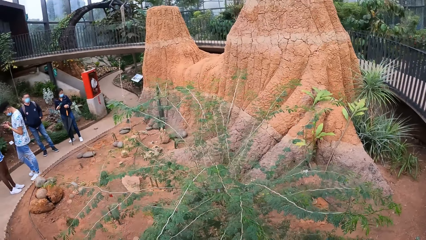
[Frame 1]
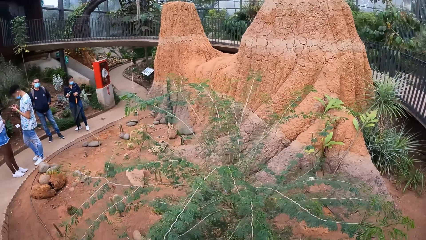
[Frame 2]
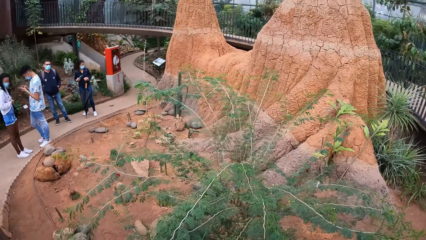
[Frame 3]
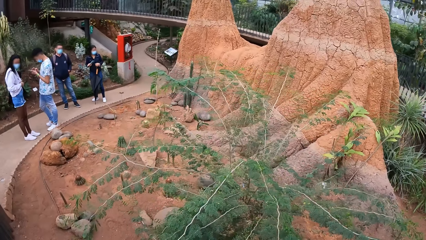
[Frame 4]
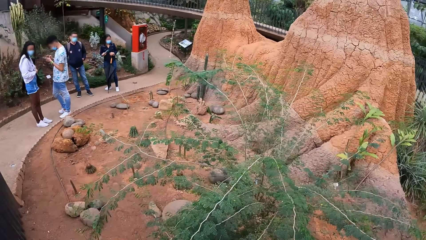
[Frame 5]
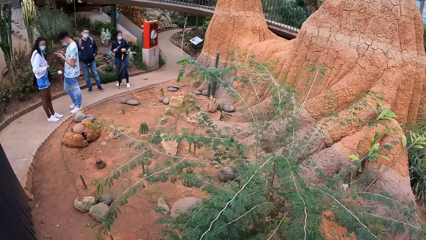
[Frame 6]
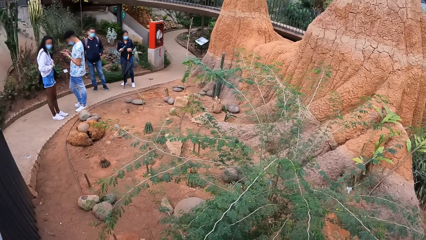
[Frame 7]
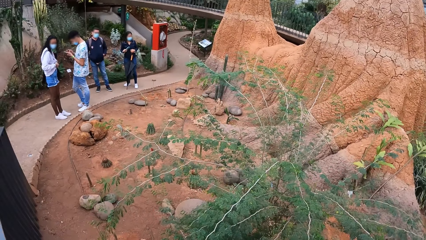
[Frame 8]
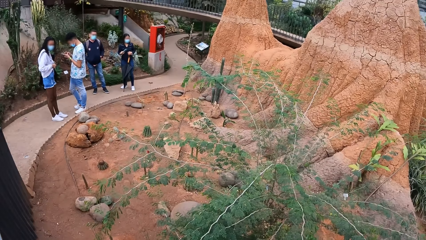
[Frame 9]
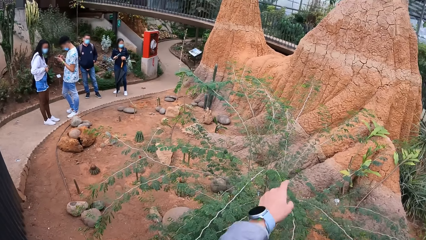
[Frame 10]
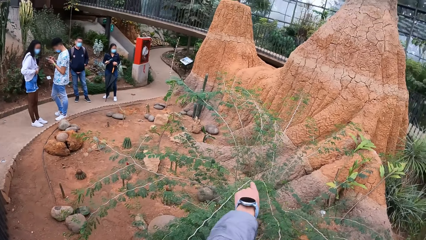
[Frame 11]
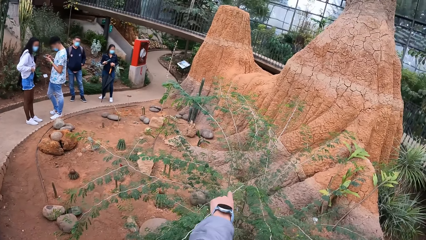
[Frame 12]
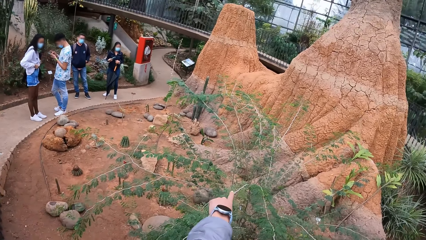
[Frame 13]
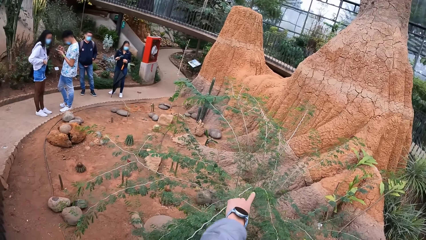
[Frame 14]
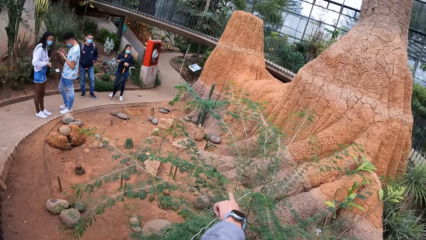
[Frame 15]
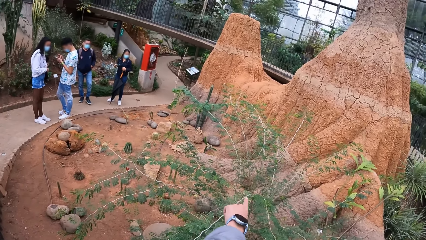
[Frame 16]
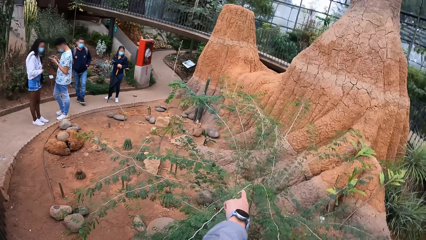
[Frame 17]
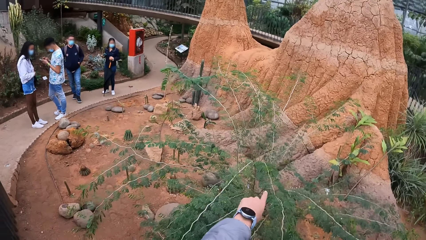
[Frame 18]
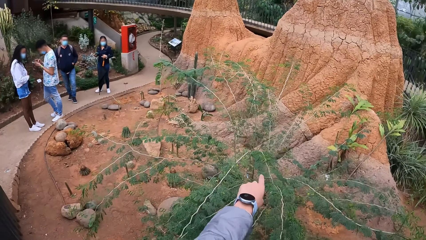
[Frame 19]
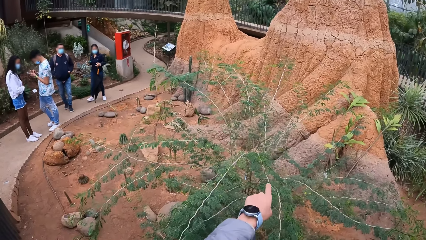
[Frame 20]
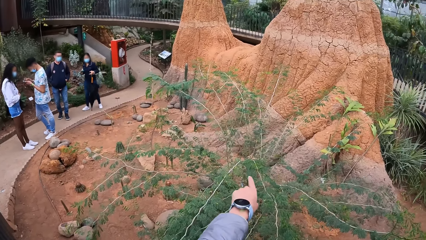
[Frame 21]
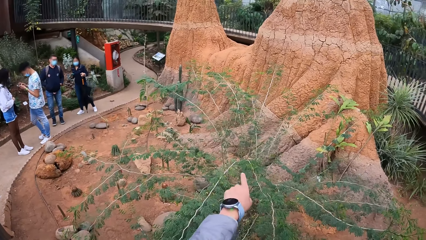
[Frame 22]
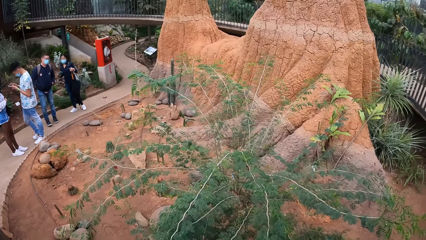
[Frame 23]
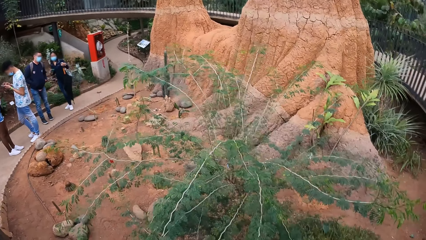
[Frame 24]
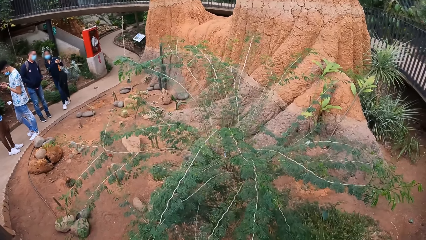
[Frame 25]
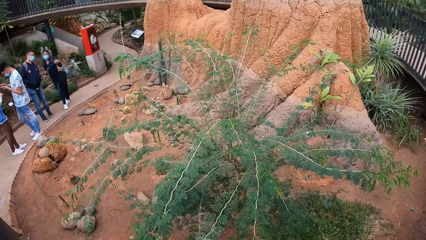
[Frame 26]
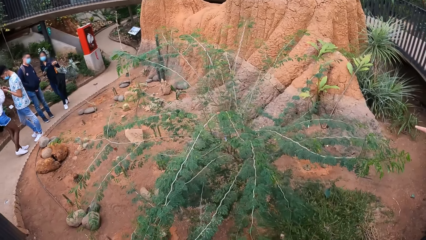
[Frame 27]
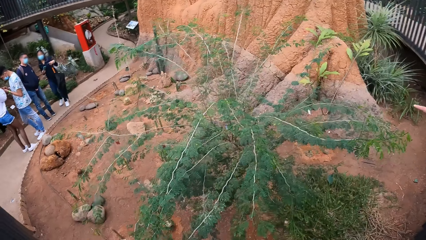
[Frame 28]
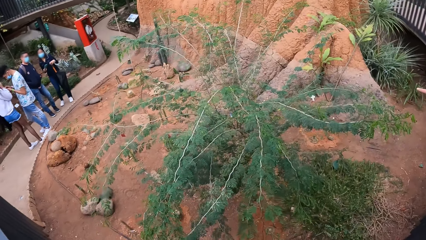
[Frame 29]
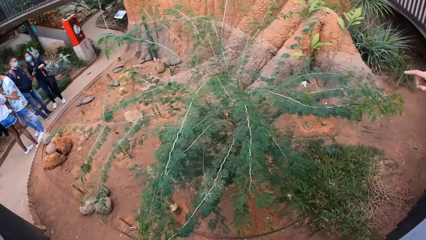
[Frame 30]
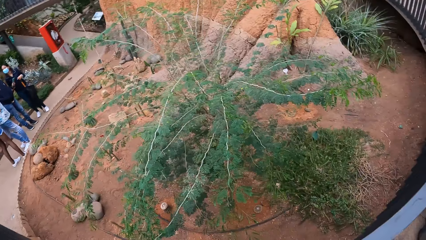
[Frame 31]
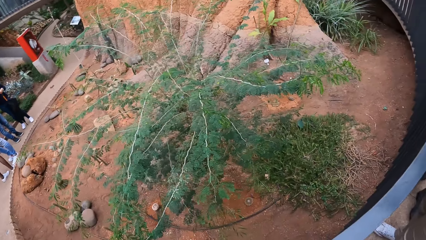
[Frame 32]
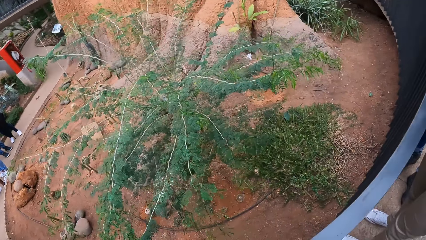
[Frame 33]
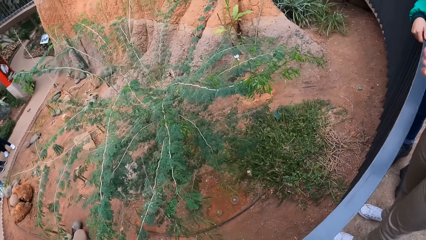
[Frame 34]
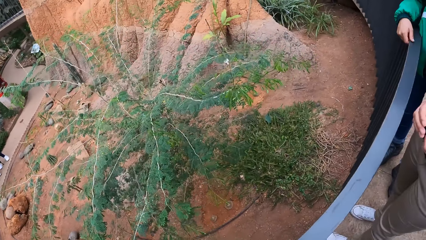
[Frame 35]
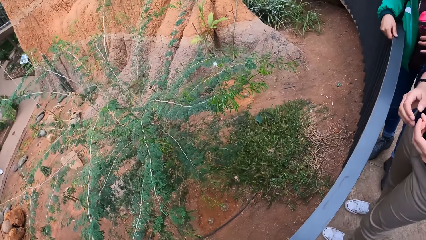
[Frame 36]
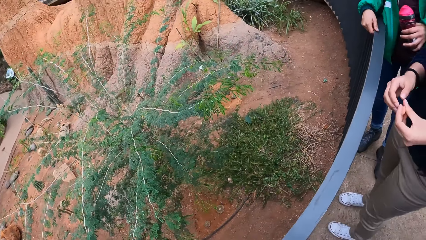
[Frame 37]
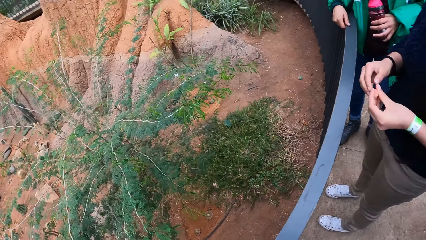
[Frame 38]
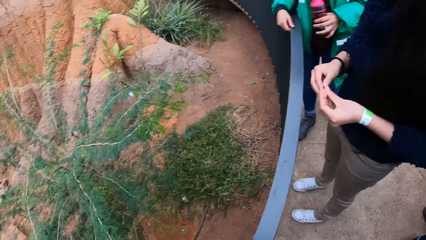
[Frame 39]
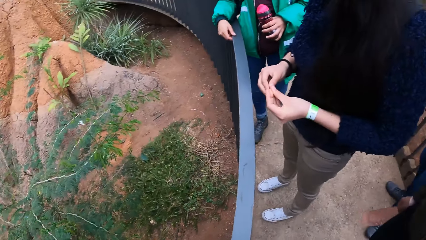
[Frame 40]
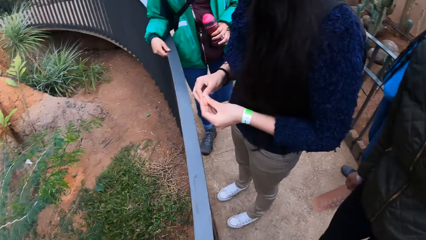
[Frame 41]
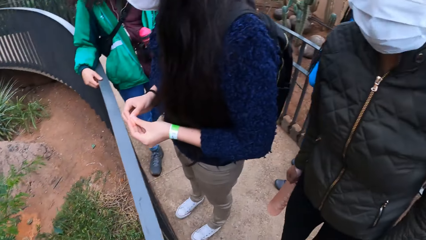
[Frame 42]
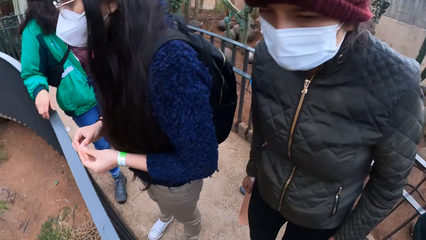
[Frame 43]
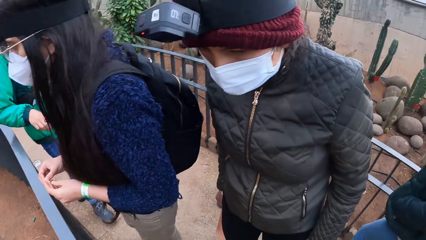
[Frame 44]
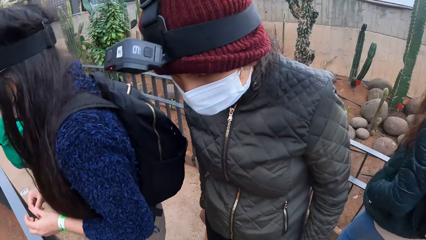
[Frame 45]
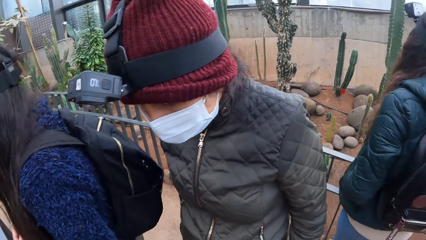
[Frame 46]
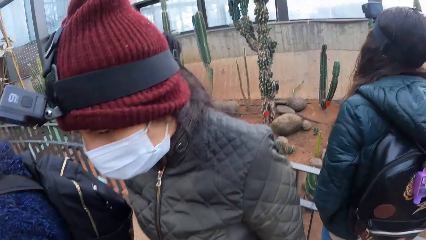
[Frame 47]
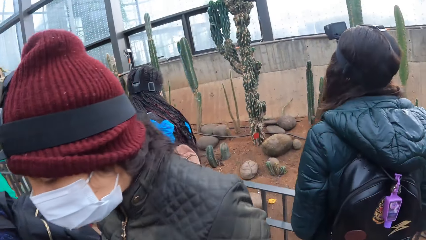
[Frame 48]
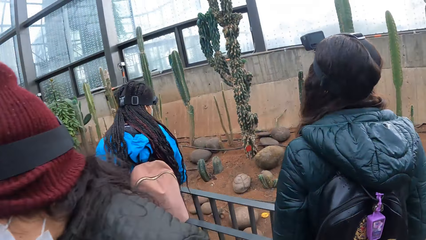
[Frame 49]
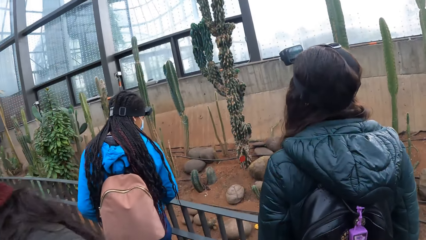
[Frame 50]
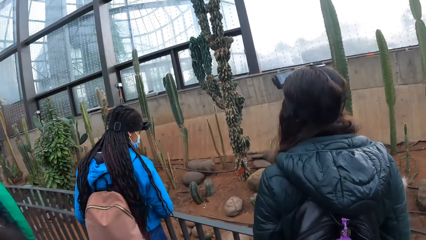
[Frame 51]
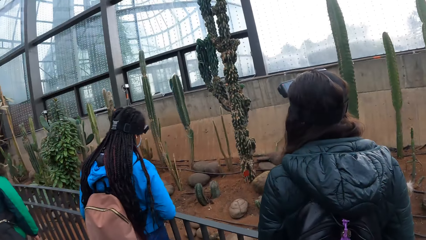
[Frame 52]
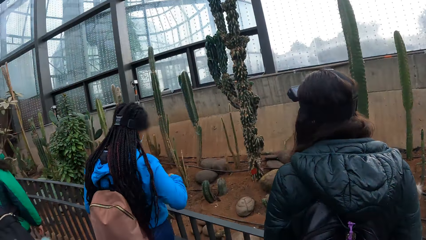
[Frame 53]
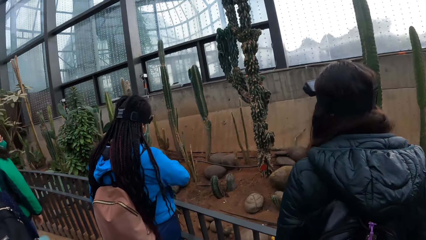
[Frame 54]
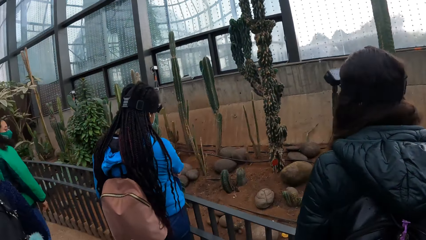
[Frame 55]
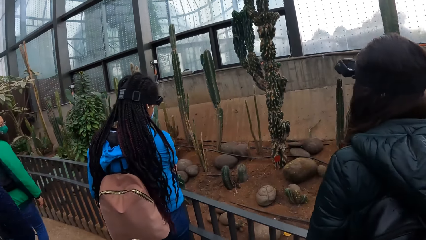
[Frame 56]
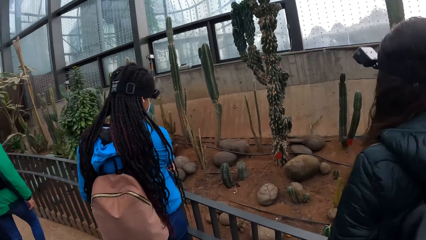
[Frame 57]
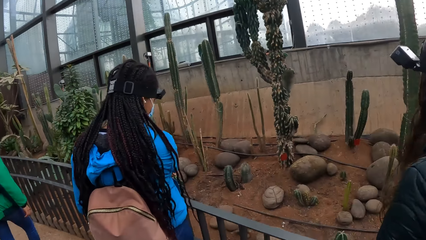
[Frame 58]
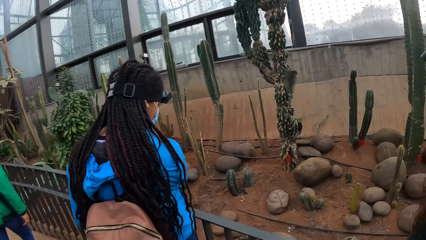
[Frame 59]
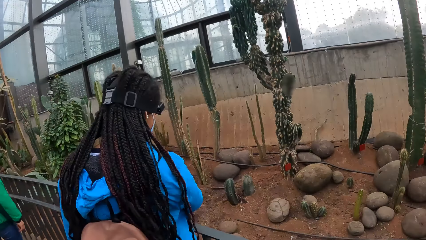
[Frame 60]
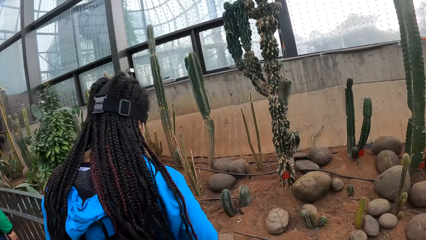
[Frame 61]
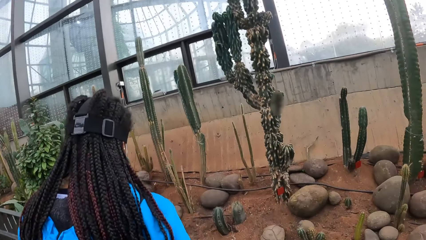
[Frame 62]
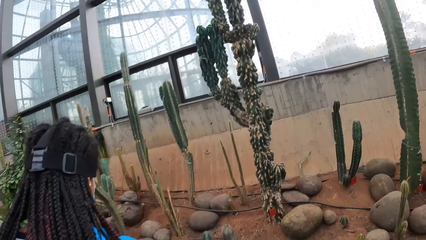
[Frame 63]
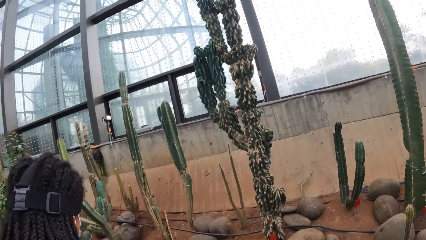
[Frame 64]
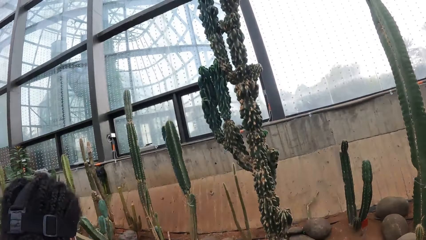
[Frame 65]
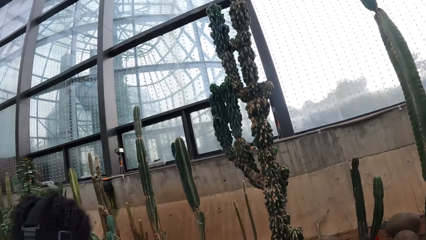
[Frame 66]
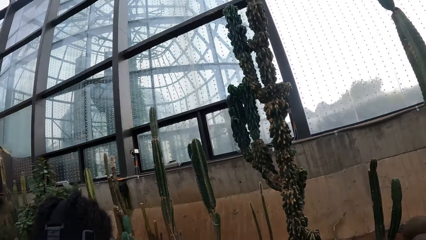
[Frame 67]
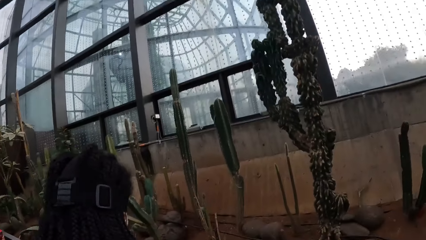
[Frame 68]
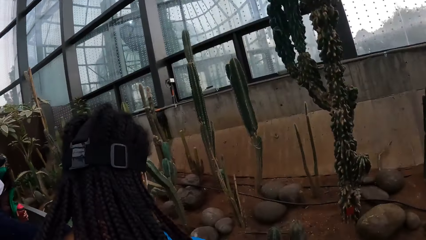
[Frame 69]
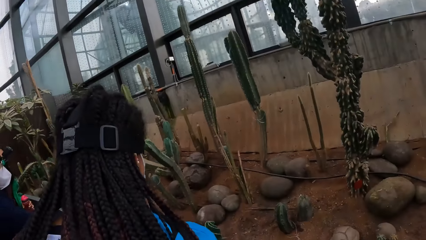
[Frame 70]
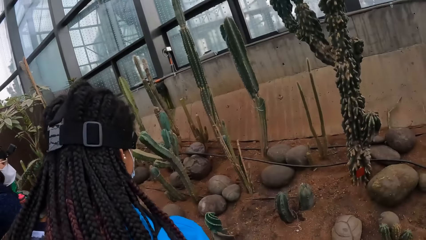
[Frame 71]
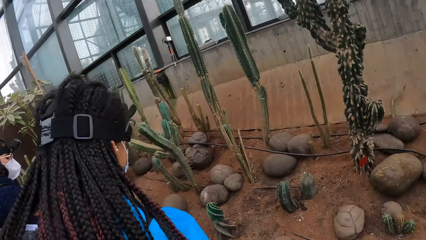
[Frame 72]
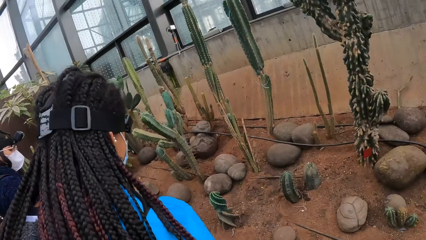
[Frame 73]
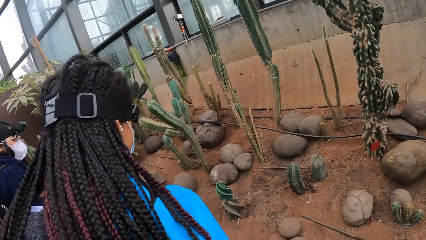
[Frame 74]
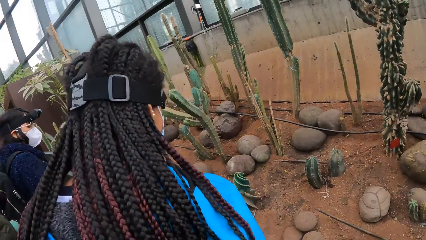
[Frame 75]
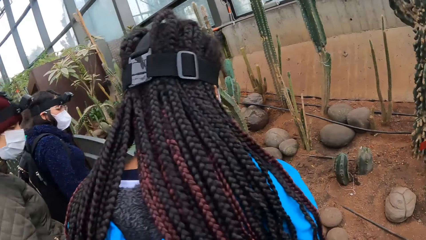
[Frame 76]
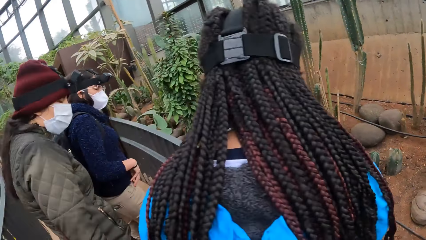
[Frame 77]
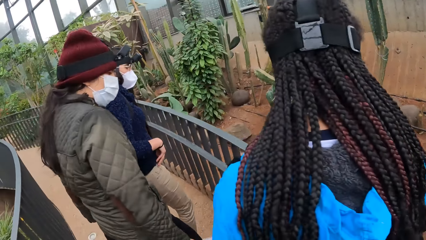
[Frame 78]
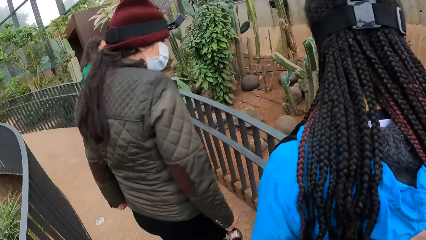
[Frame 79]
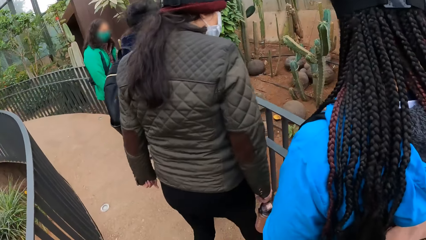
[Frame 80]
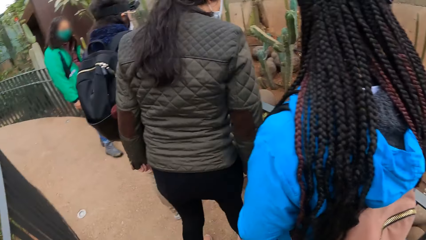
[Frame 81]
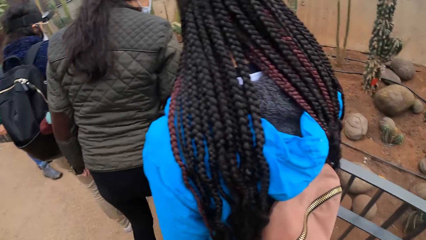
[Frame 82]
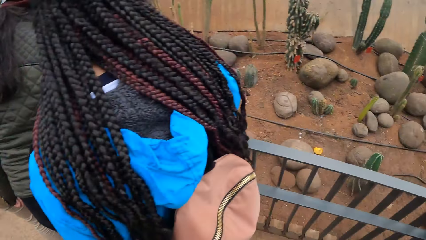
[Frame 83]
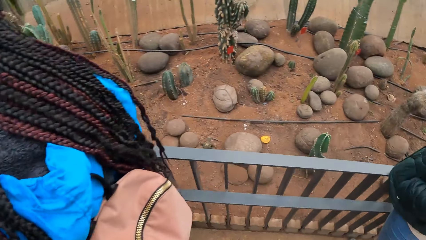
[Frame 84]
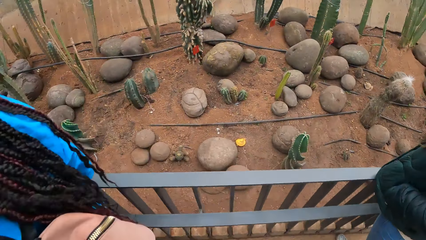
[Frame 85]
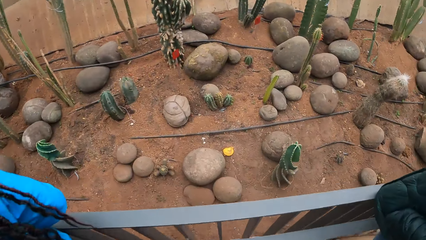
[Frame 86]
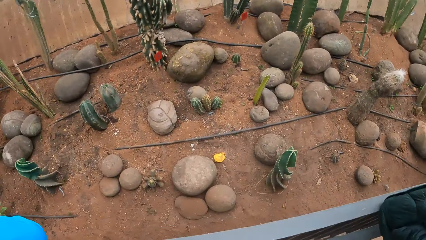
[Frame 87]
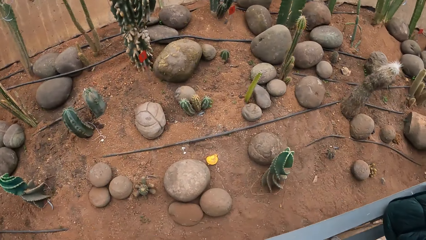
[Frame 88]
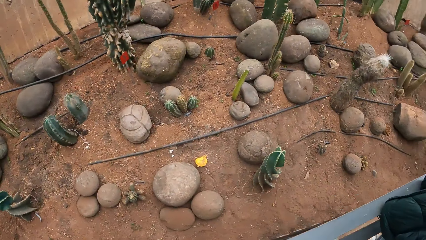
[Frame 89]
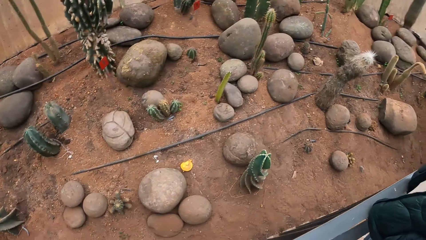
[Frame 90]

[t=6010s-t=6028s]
The camera wearer points his left hand to the plant. He looks around. The instructor holds a rail with her right hand.
